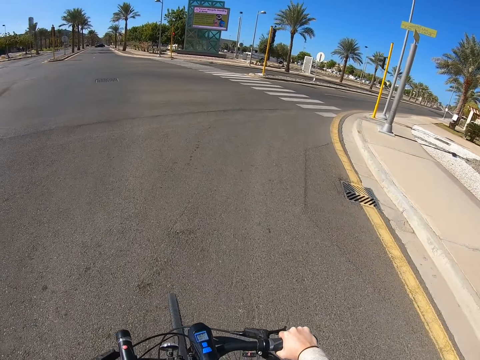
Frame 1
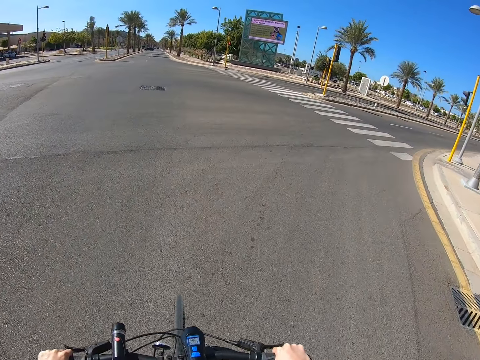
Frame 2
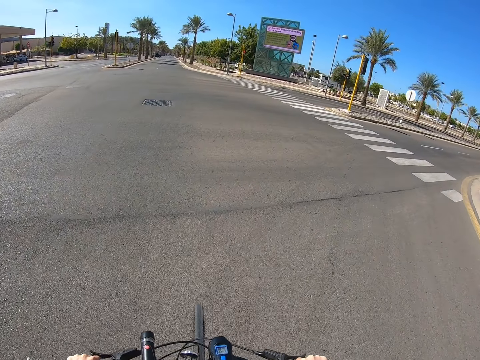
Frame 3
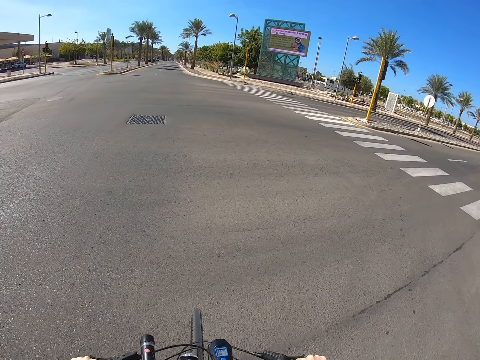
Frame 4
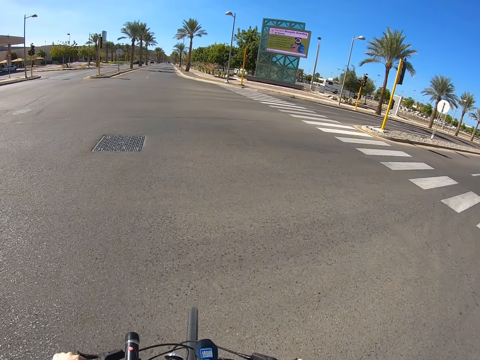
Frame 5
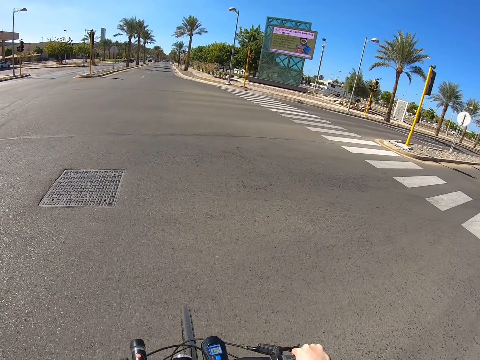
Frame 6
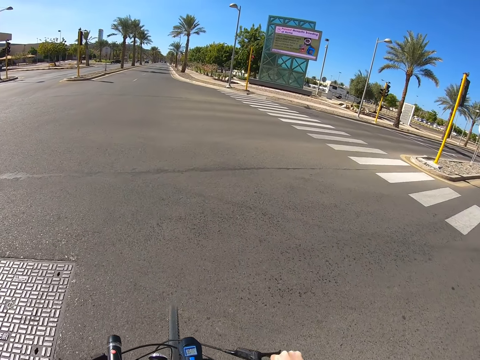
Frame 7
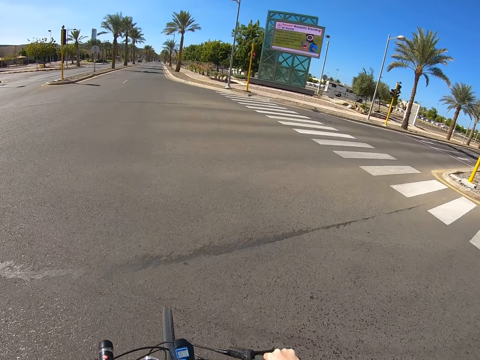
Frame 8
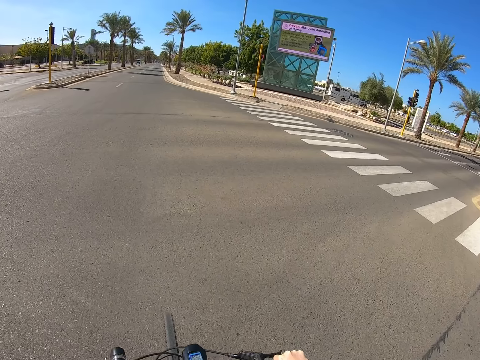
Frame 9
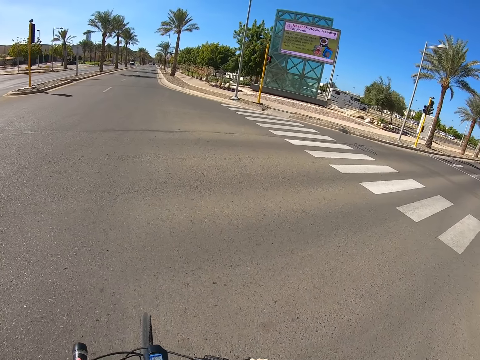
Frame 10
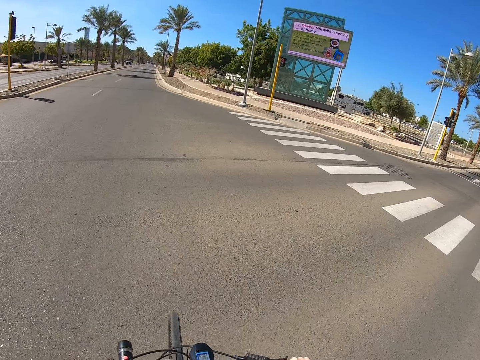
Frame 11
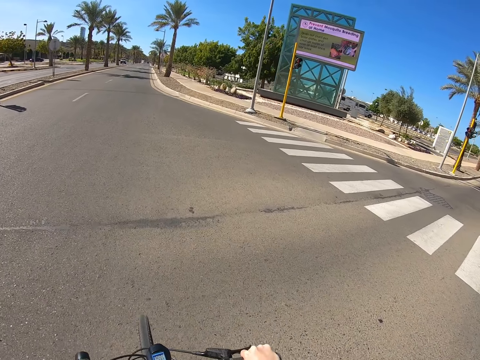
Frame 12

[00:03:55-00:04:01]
The camera wearer rides a bicycle on the road.

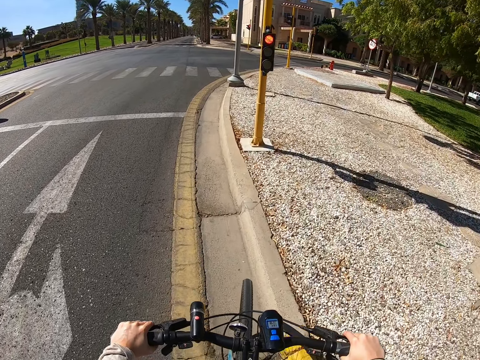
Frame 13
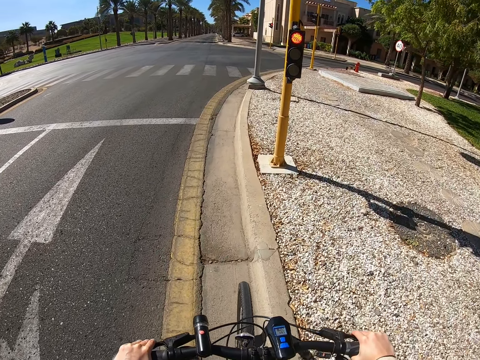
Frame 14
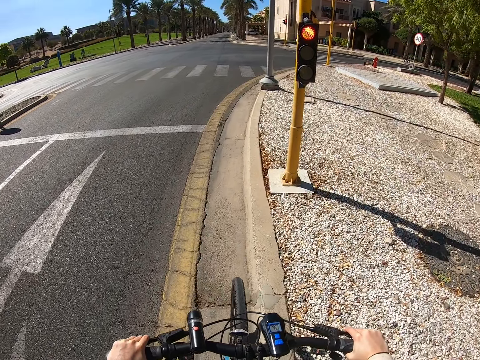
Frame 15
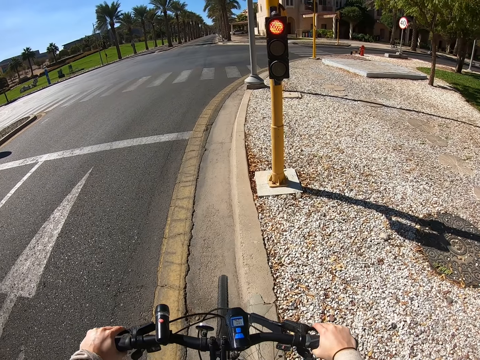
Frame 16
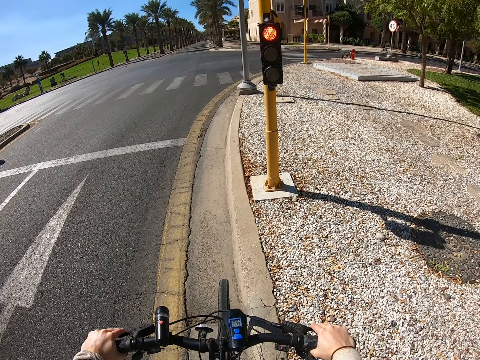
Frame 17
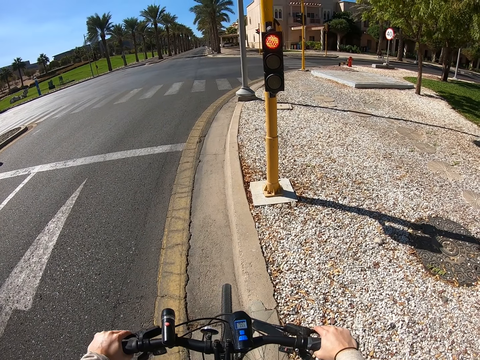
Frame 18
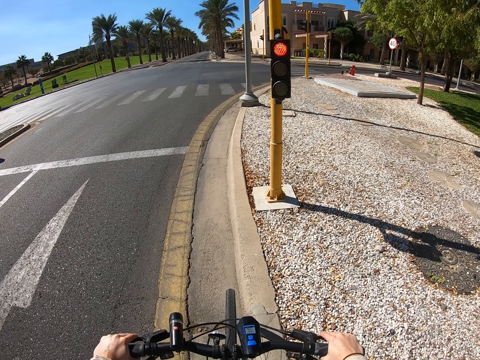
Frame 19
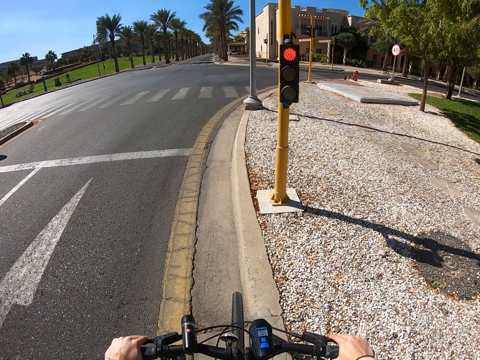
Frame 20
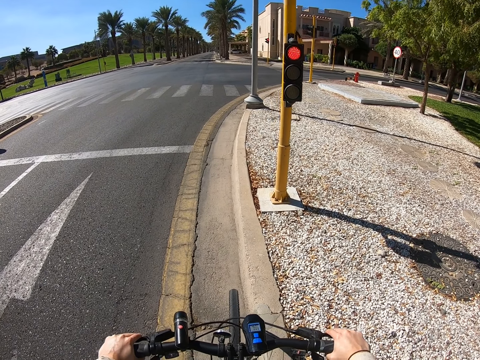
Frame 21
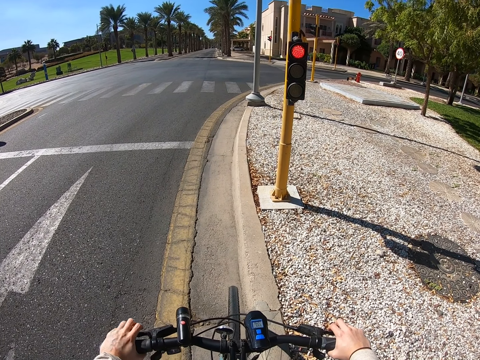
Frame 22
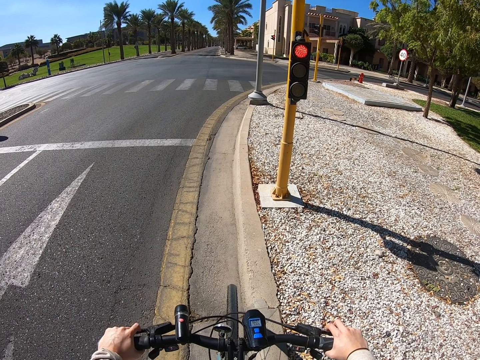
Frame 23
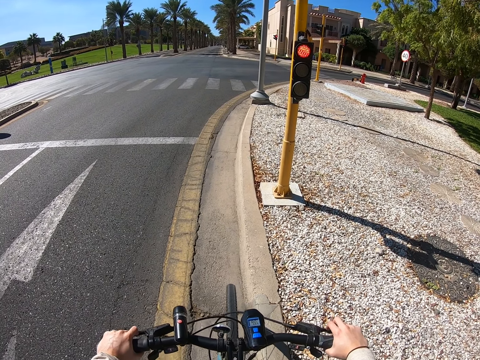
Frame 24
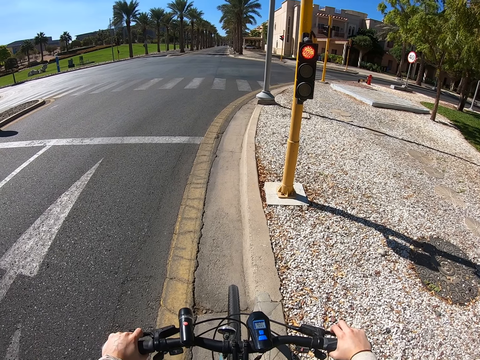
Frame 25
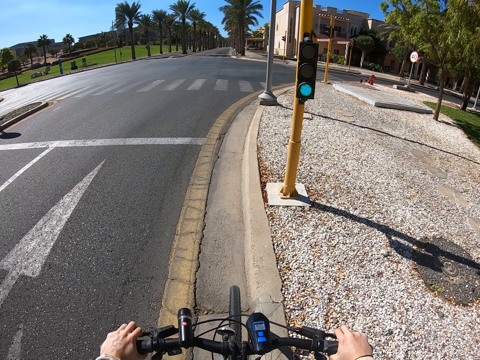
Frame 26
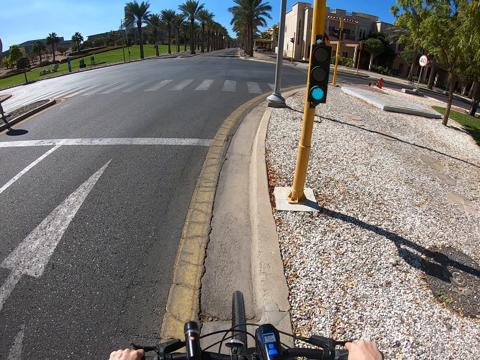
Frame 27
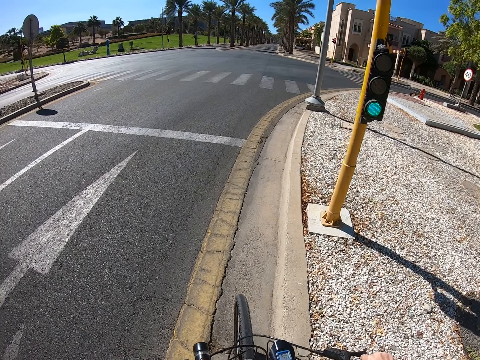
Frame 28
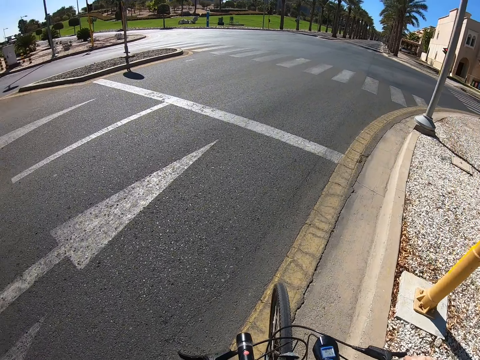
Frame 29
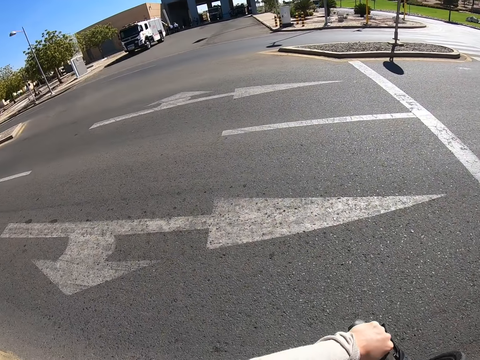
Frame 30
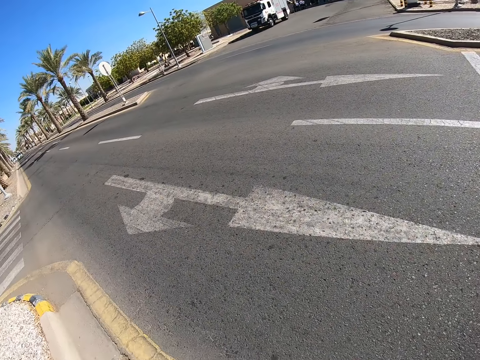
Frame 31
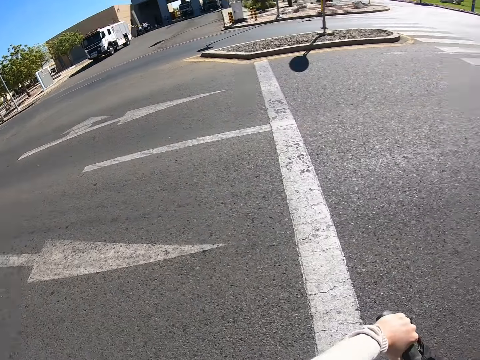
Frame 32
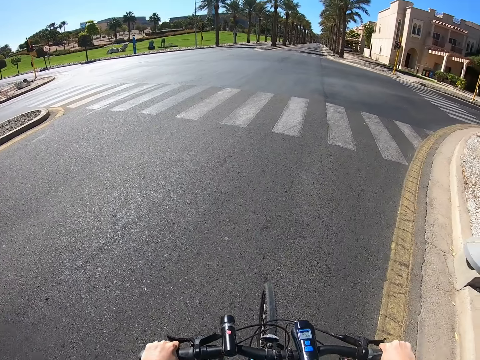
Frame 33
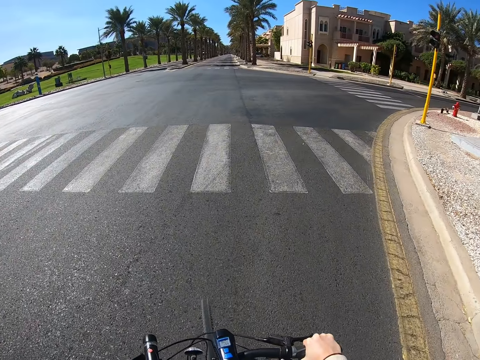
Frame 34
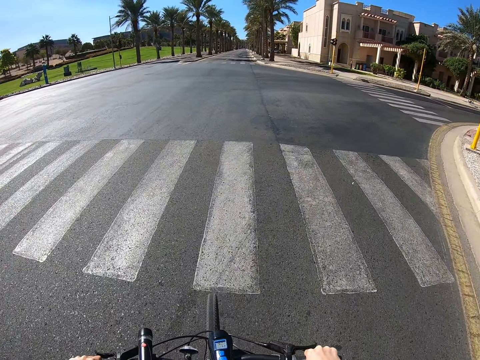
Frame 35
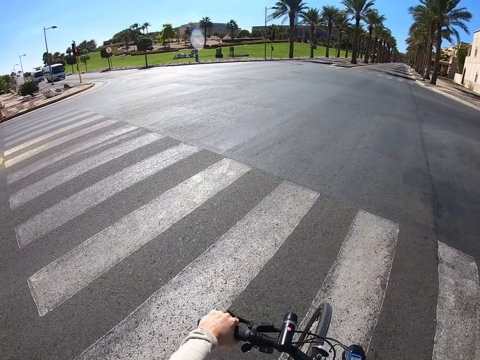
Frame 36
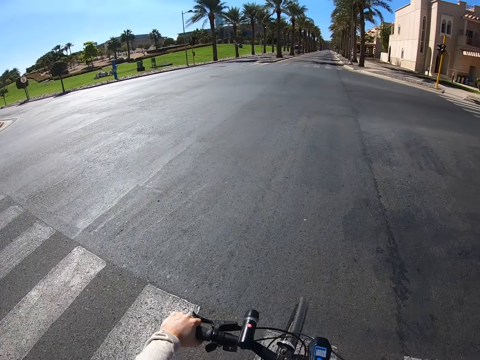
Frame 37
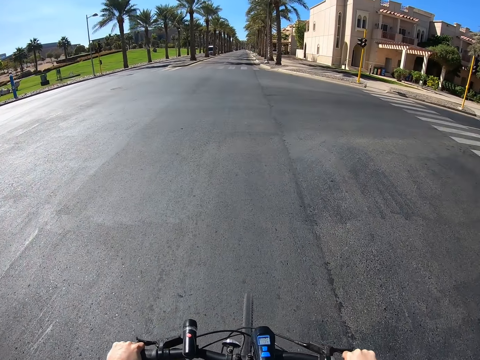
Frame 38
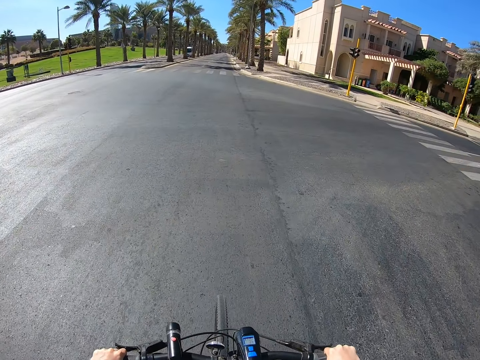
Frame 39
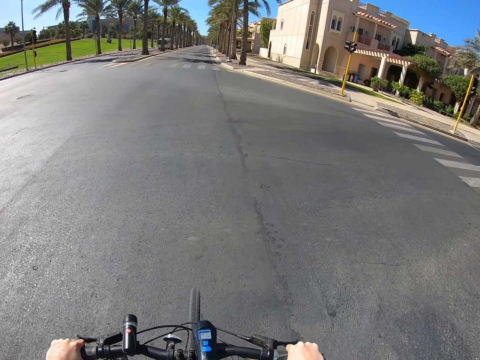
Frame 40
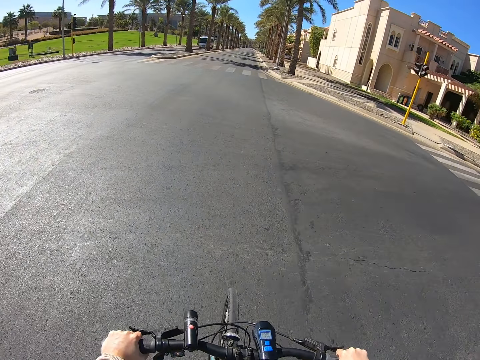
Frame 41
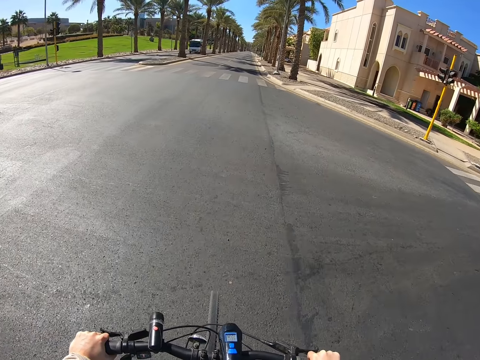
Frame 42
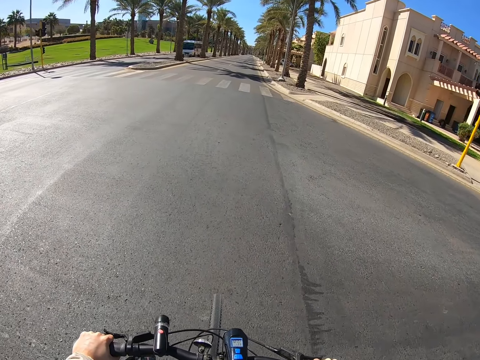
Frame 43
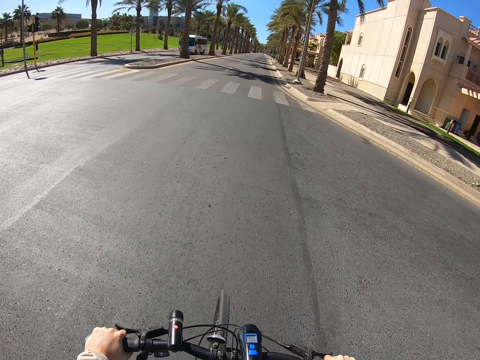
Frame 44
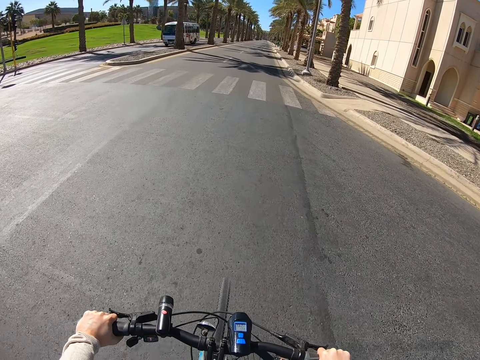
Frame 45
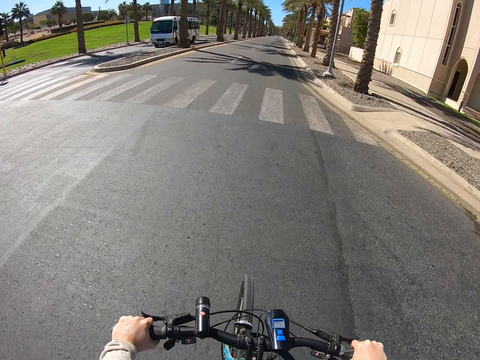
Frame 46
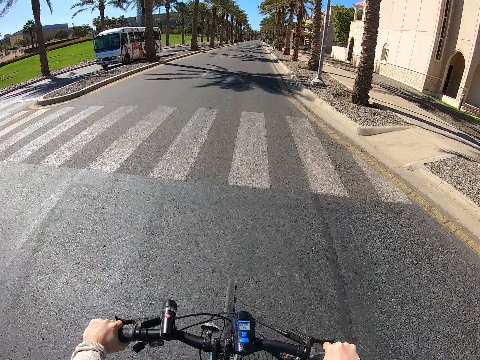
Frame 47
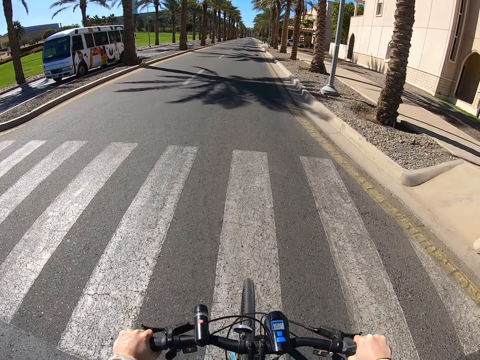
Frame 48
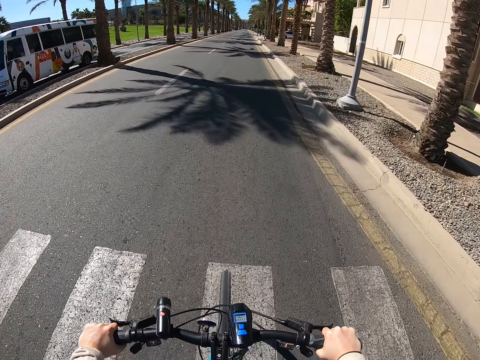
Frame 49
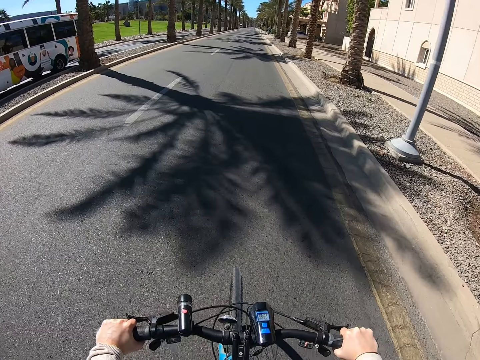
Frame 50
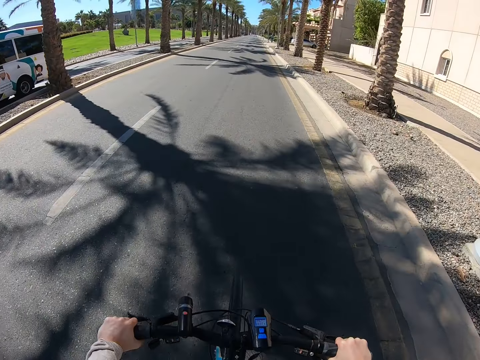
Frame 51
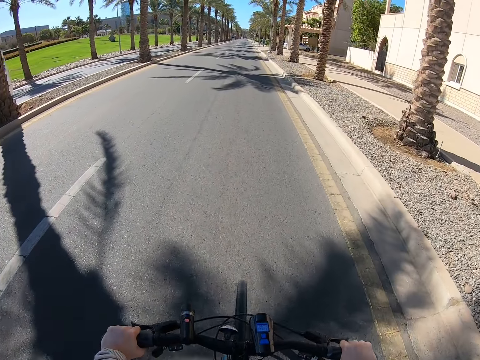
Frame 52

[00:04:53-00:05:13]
The camera wearer stops the bicycle at the edge of the road for a red light. They ride the bicycle on the road. They cycle the bicycle on the road.
